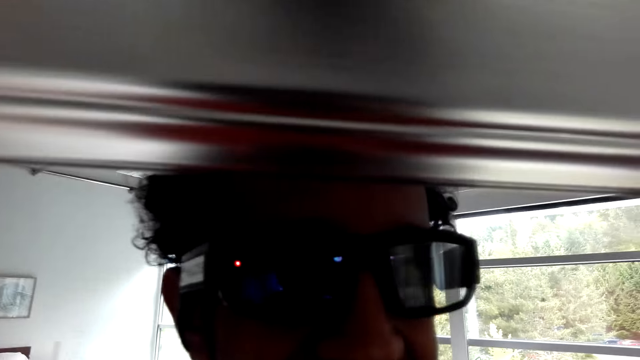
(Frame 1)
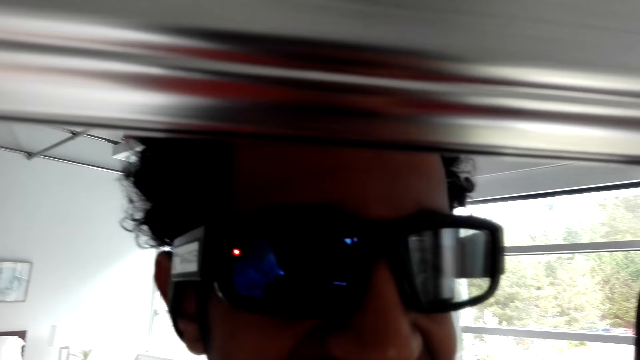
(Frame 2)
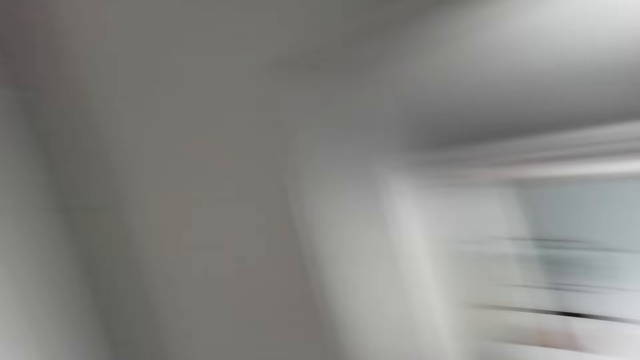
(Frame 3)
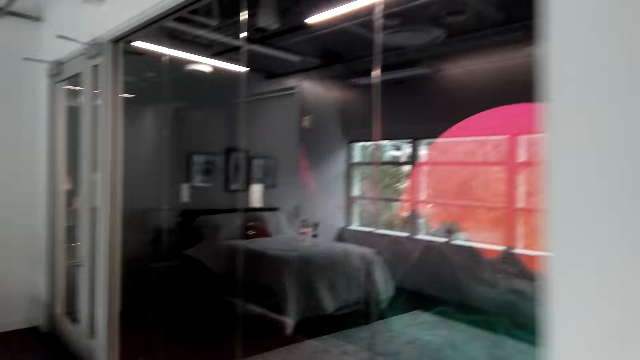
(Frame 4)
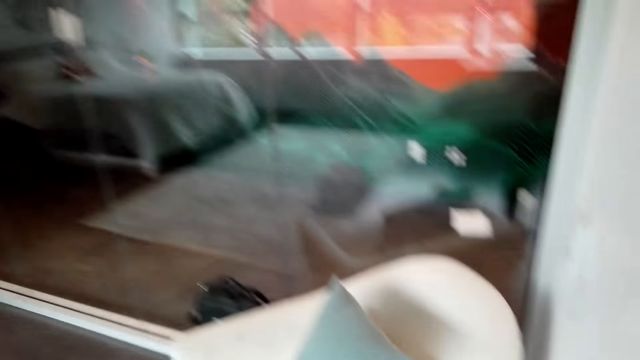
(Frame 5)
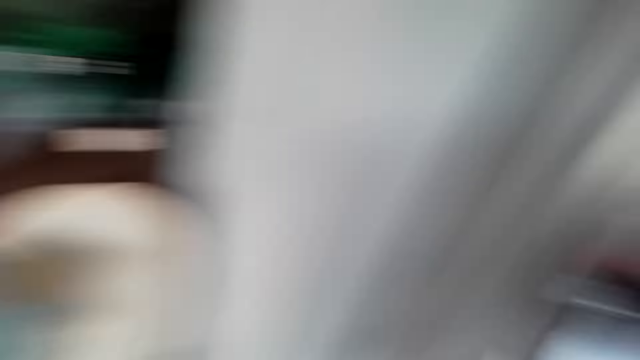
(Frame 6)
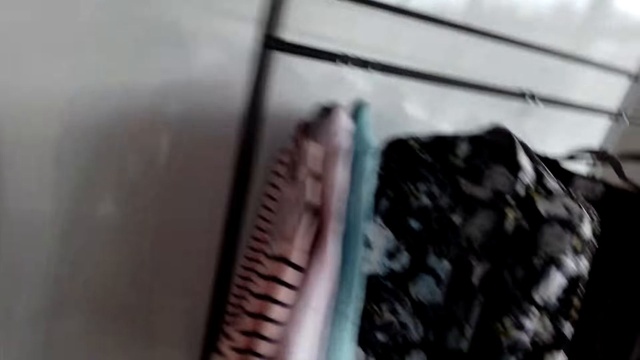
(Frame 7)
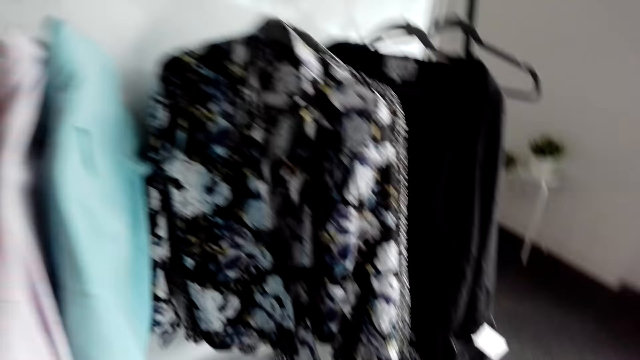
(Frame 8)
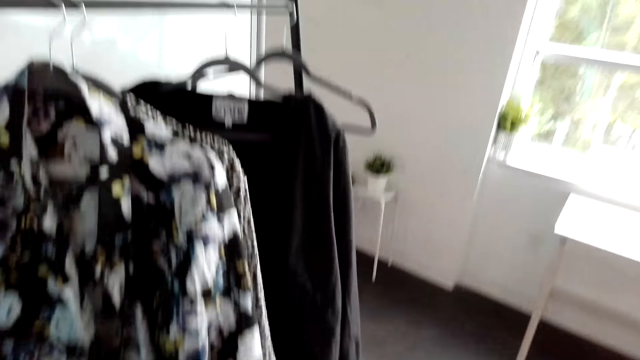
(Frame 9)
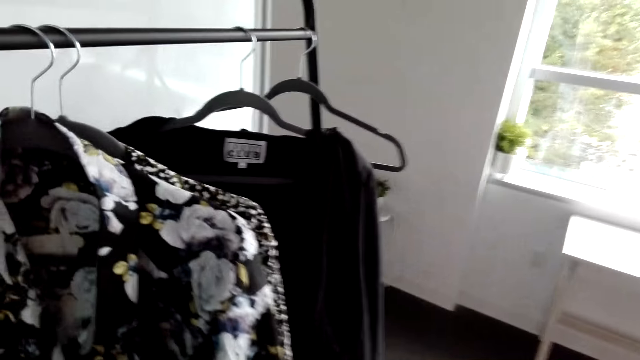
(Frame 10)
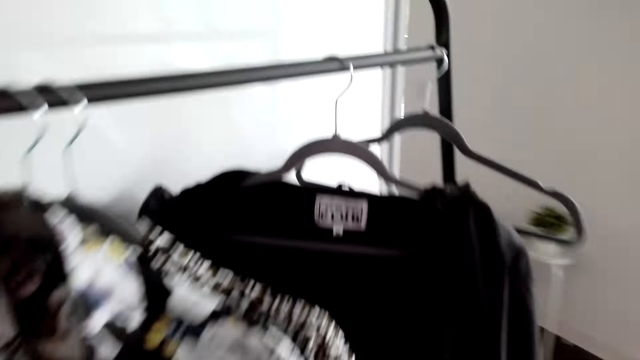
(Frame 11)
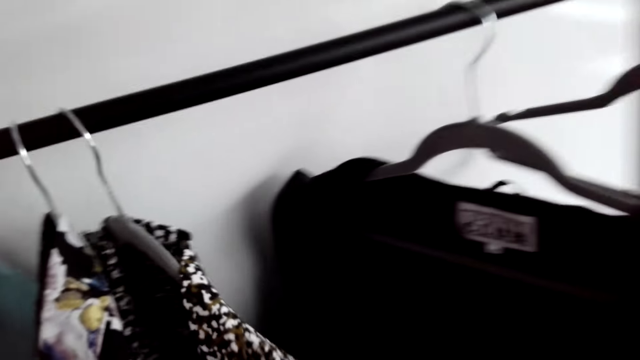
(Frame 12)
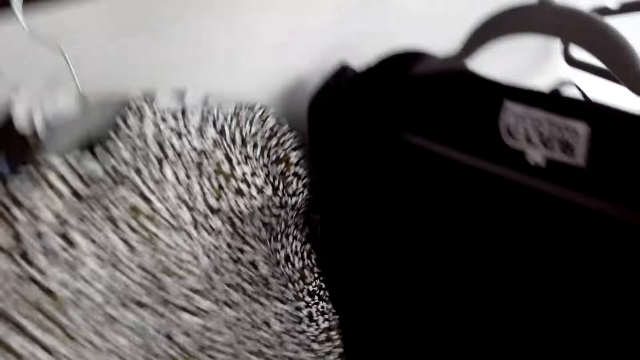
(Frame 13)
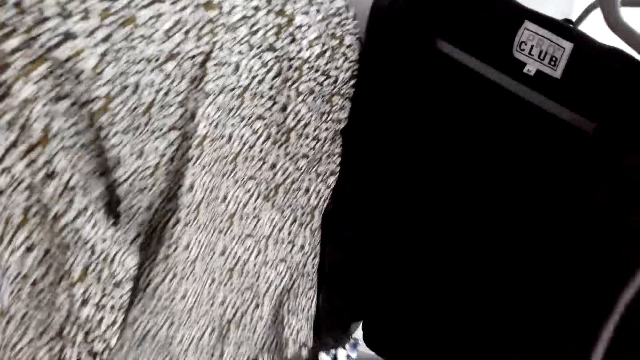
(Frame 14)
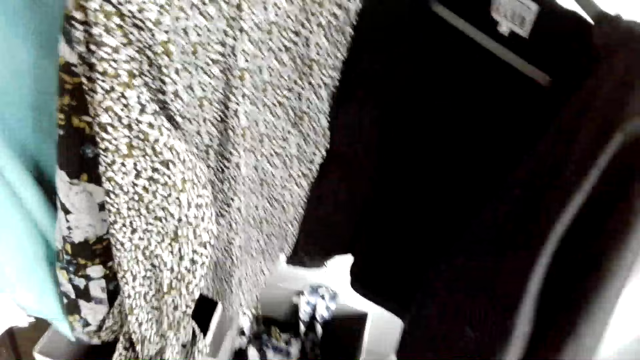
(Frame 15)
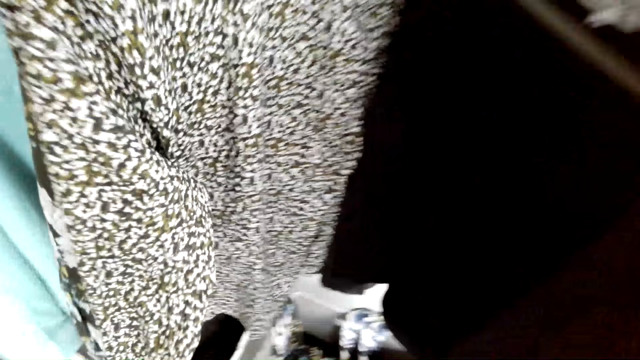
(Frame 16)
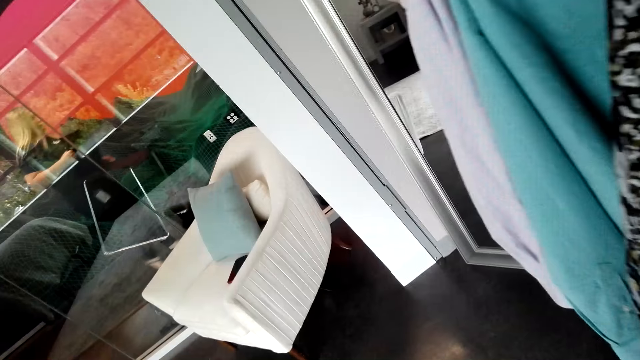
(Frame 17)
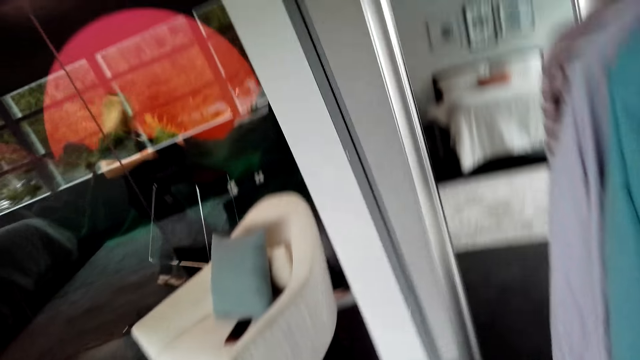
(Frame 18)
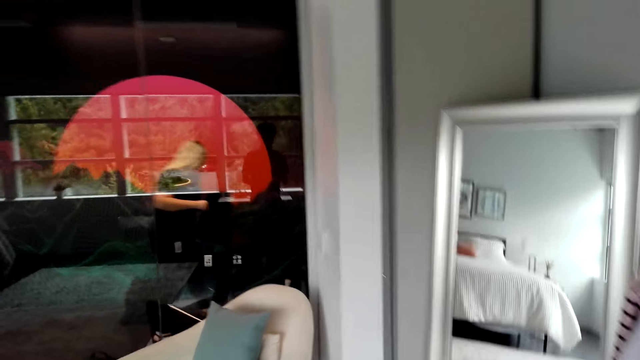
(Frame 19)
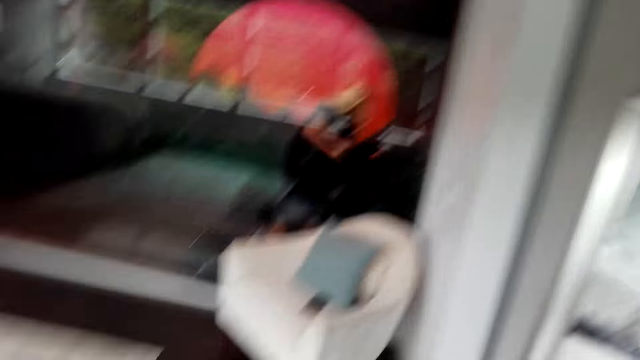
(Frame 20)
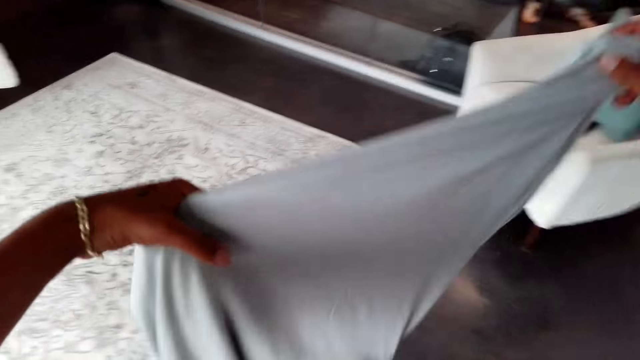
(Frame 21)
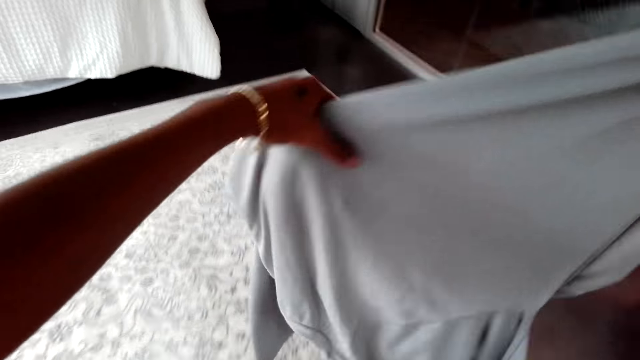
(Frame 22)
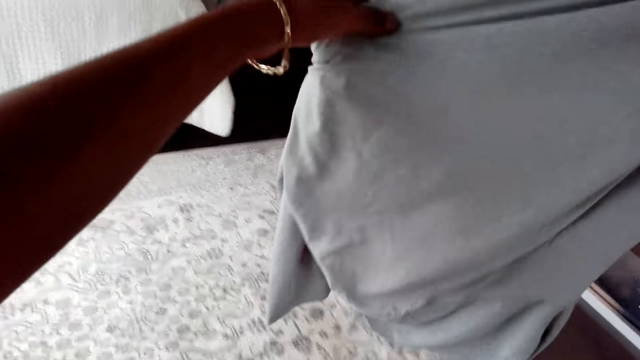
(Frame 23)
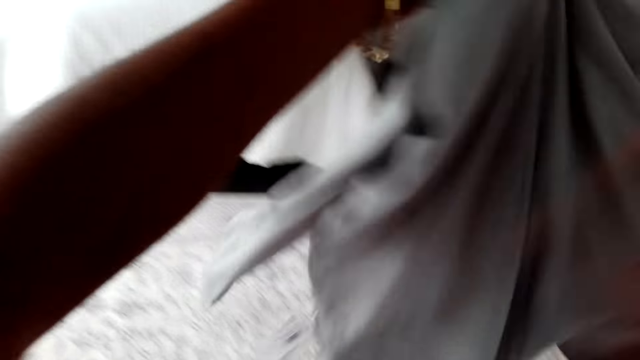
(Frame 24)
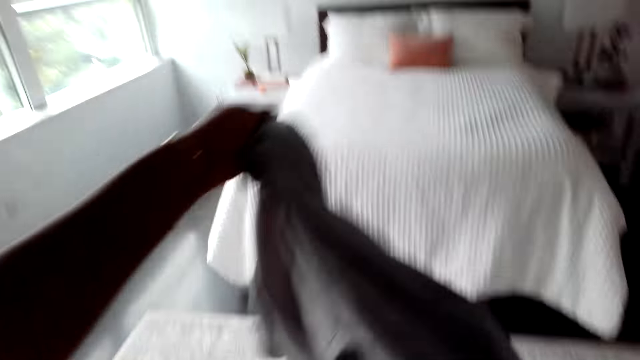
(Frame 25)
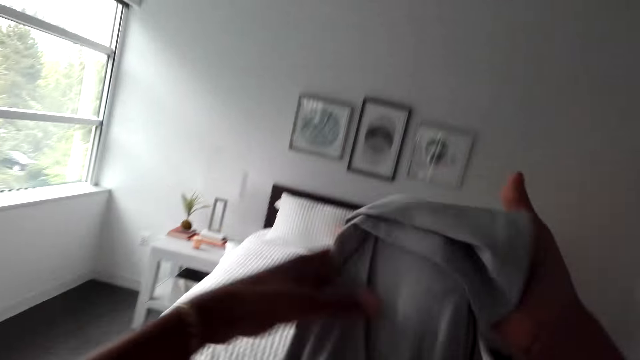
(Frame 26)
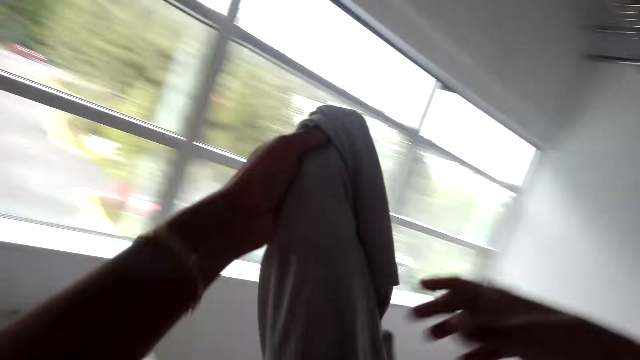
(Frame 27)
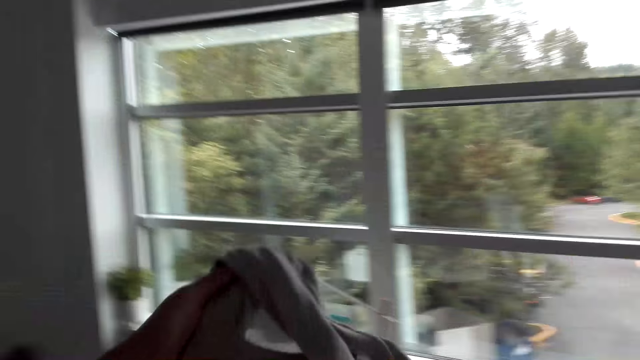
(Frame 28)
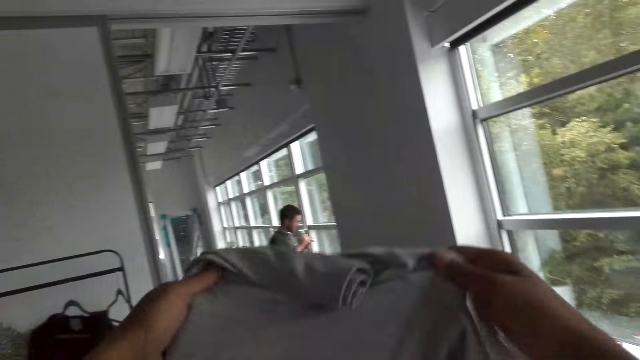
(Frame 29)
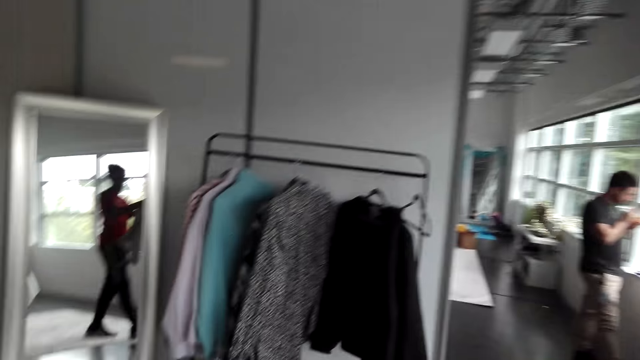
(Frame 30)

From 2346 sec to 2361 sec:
The camera wearer looks around the room. He touches shirts on a rack. He looks around the room. He holds a shirt in his hands.

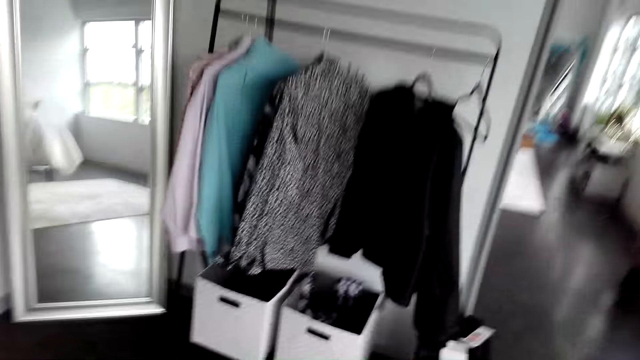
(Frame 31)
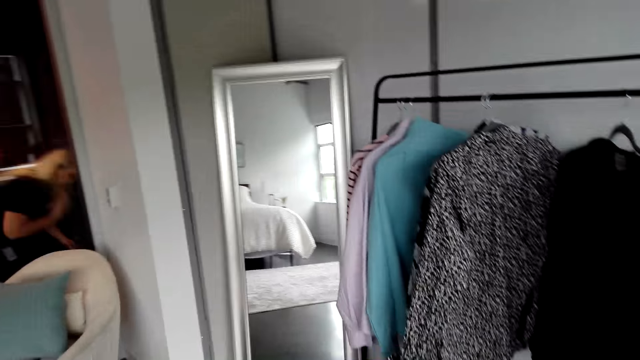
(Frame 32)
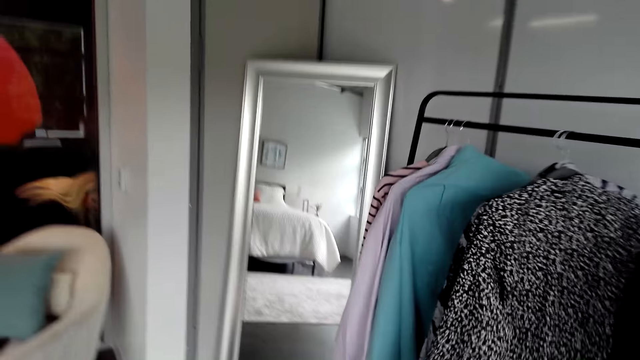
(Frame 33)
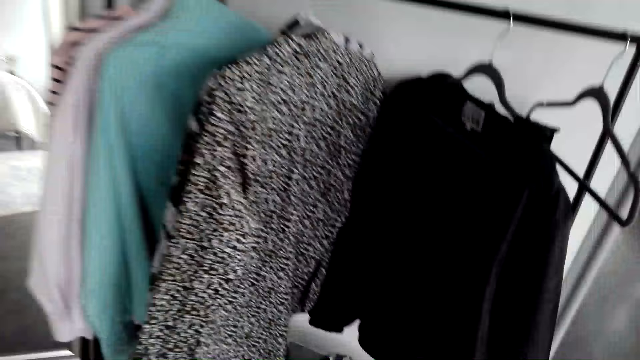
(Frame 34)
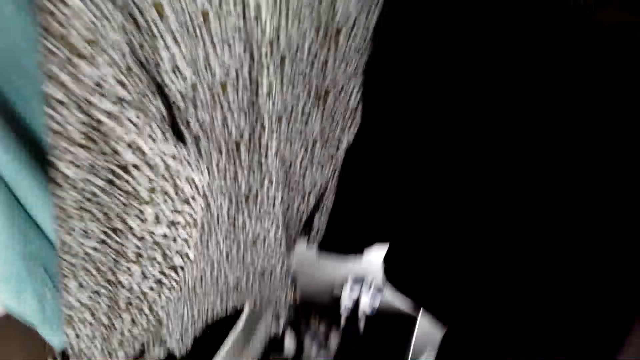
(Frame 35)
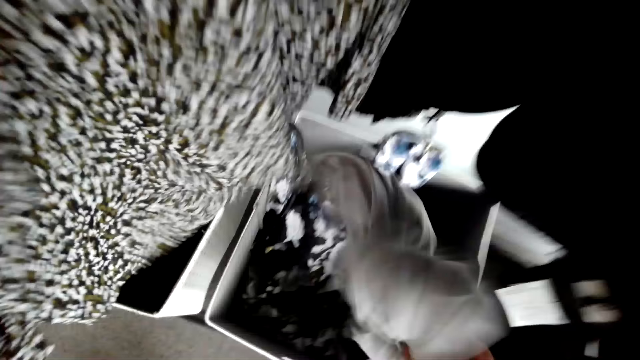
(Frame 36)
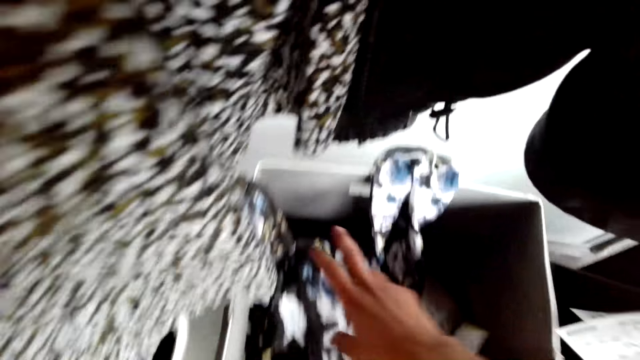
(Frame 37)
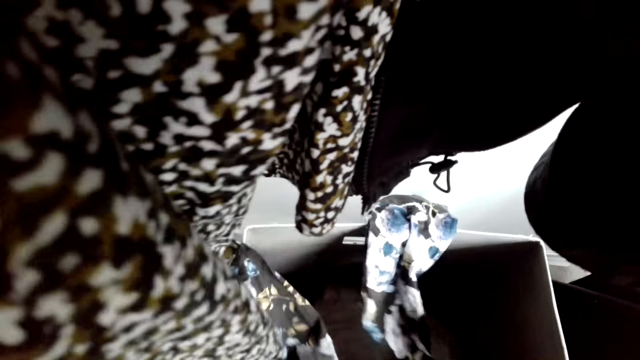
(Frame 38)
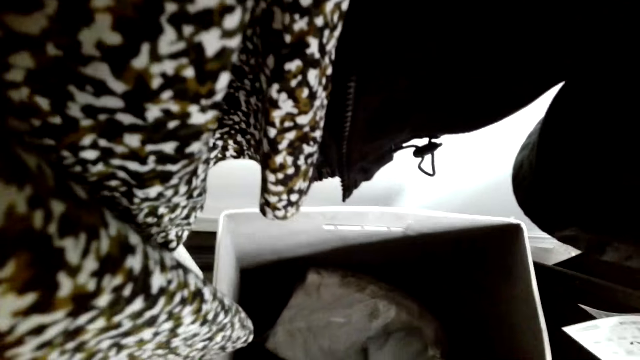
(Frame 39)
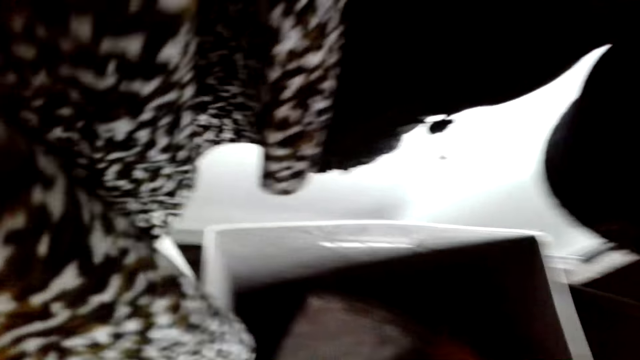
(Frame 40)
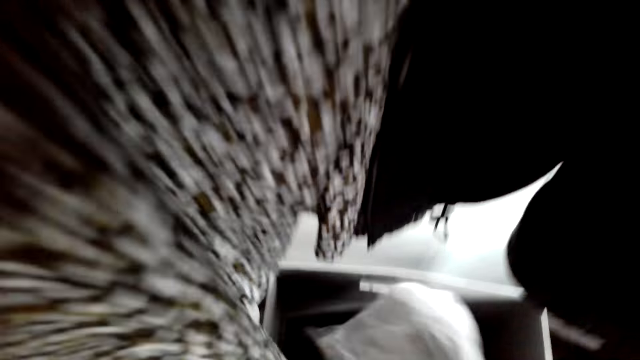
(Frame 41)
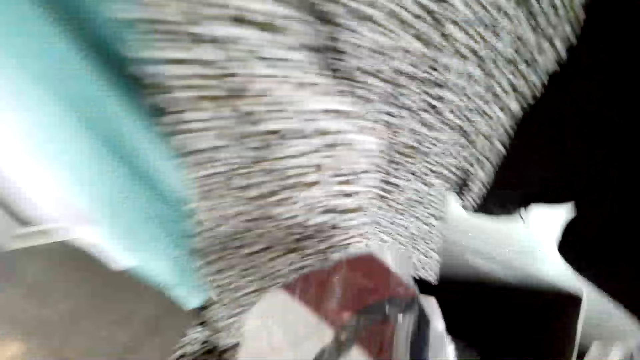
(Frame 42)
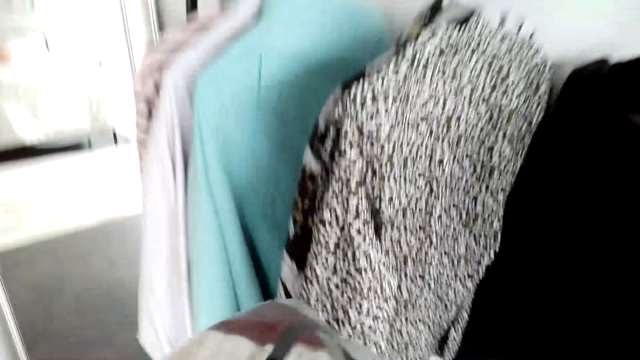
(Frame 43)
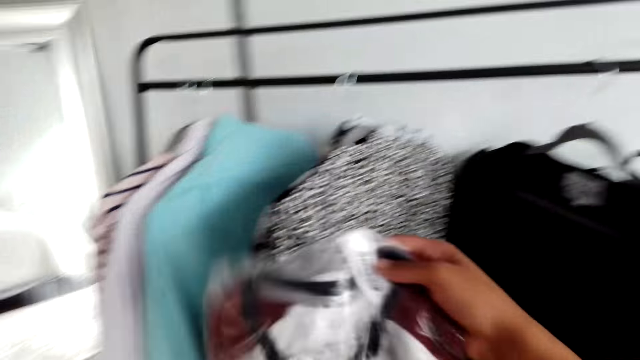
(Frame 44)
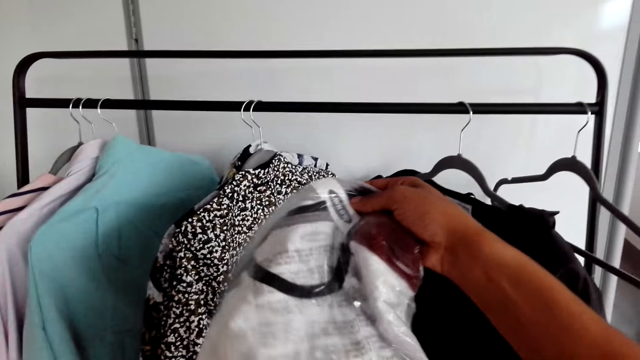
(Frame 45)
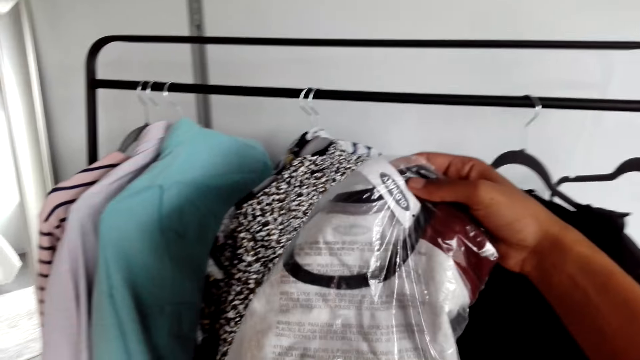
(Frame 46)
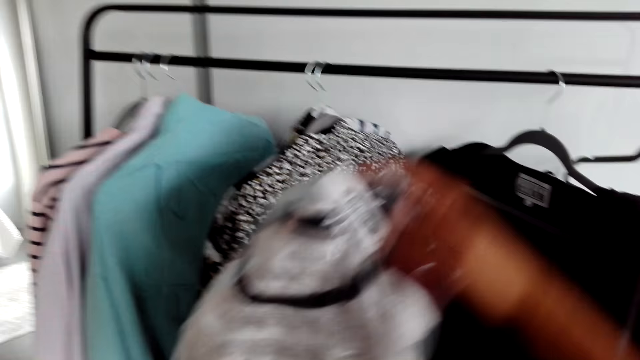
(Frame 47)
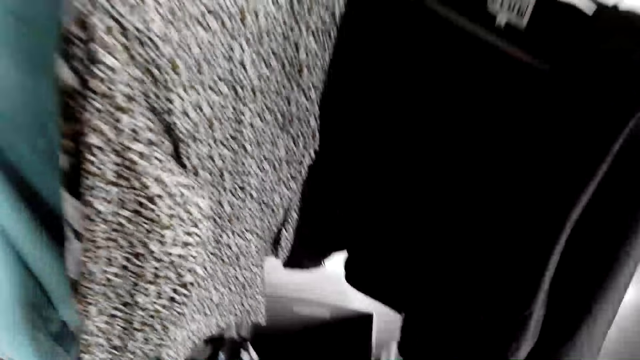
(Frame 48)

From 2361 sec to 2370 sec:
The camera wearer puts the shirt into a box. He touches clothes, takes a shirt out of the box and holds the shirt in his hands.
